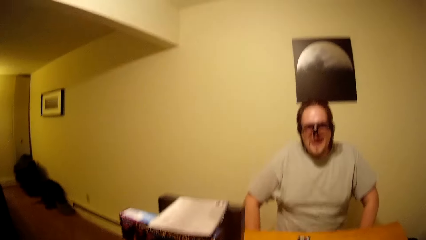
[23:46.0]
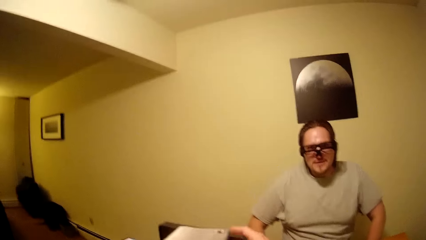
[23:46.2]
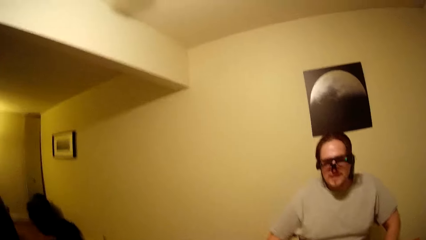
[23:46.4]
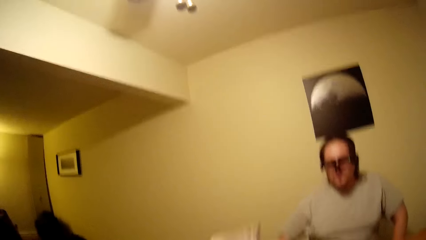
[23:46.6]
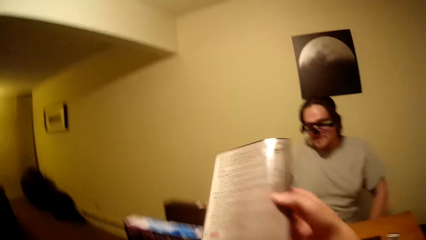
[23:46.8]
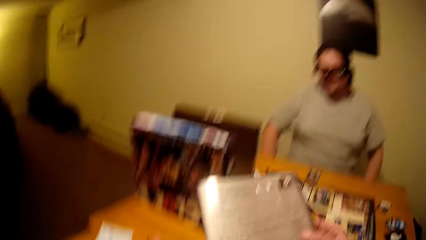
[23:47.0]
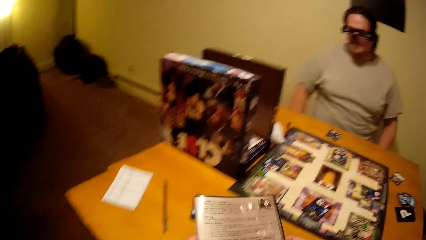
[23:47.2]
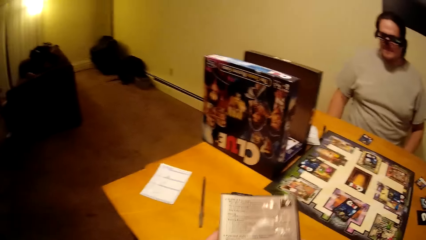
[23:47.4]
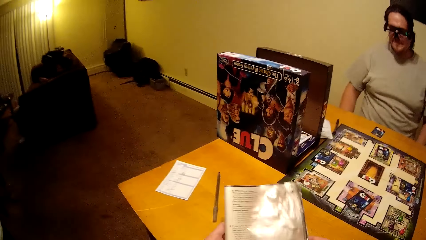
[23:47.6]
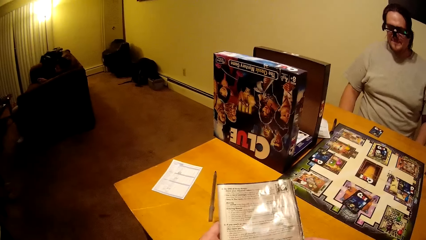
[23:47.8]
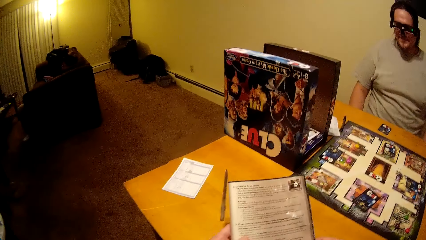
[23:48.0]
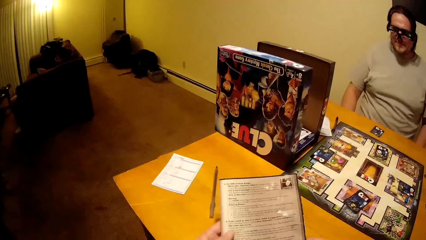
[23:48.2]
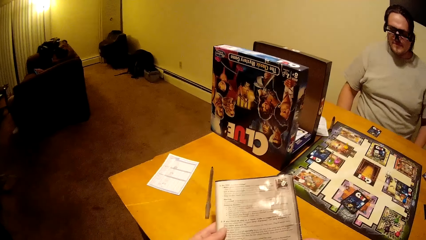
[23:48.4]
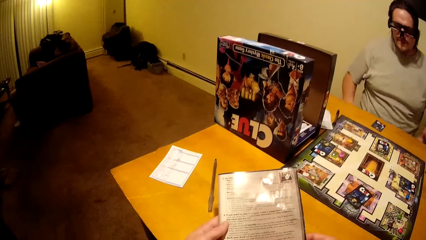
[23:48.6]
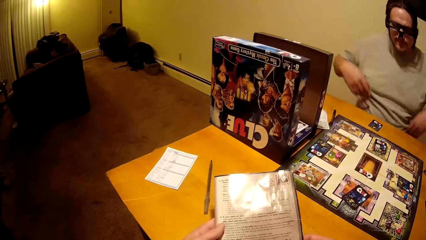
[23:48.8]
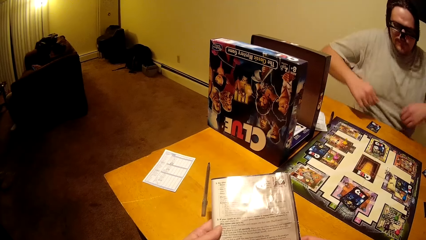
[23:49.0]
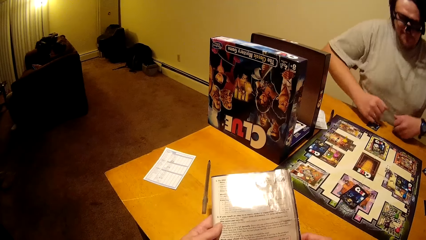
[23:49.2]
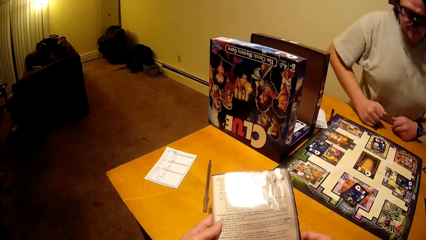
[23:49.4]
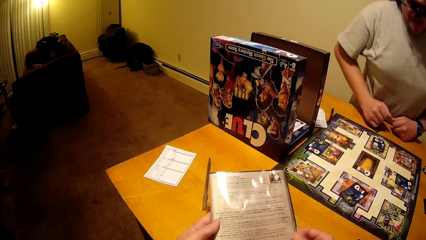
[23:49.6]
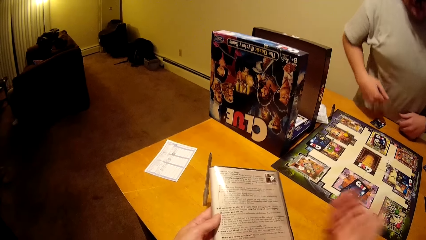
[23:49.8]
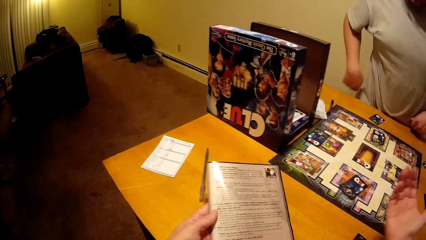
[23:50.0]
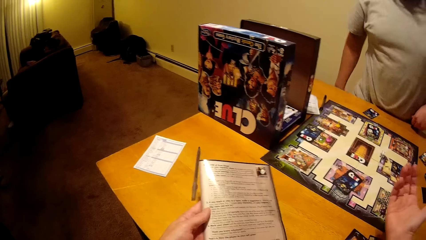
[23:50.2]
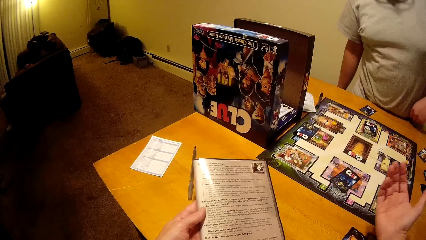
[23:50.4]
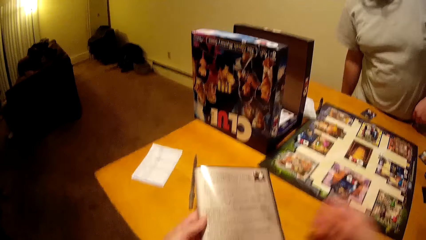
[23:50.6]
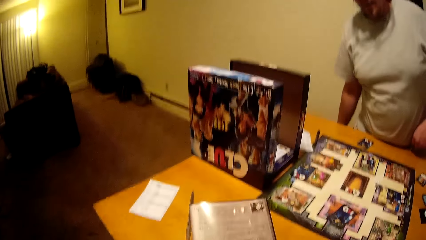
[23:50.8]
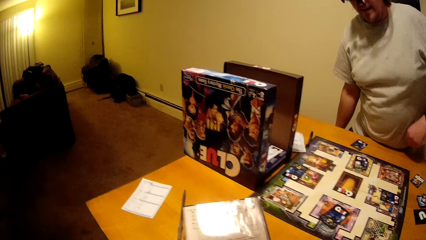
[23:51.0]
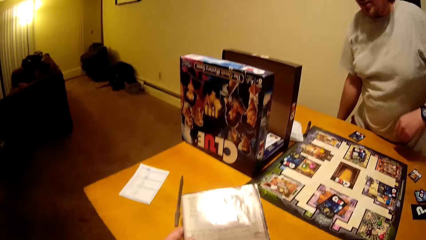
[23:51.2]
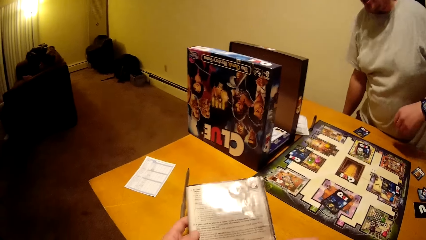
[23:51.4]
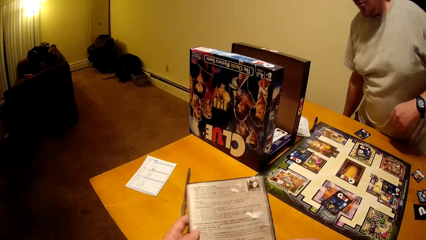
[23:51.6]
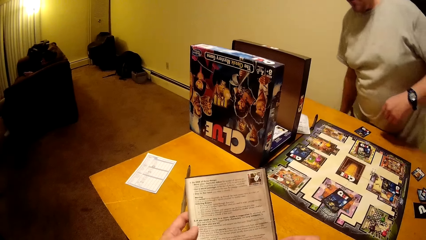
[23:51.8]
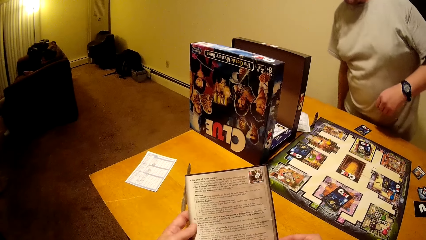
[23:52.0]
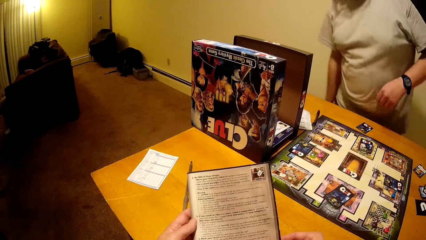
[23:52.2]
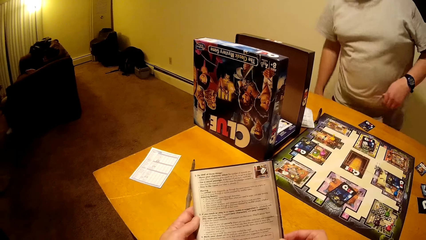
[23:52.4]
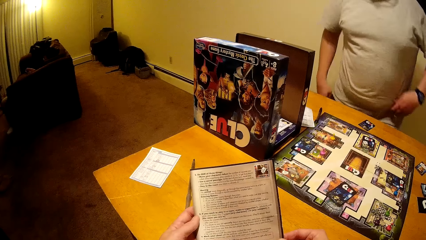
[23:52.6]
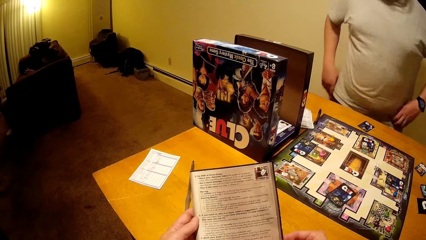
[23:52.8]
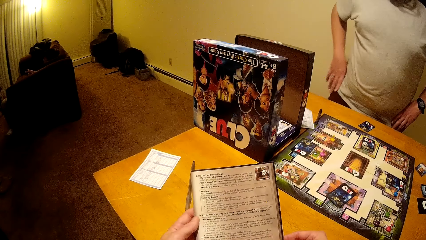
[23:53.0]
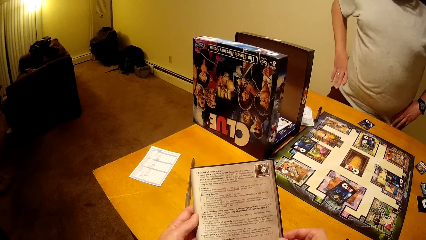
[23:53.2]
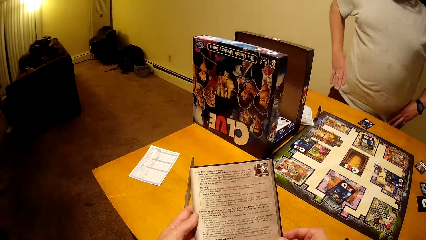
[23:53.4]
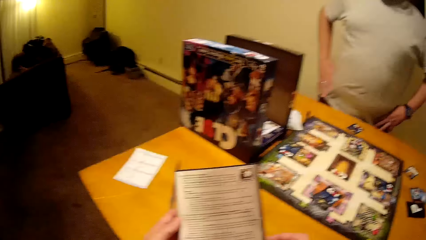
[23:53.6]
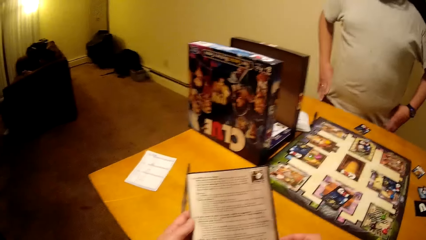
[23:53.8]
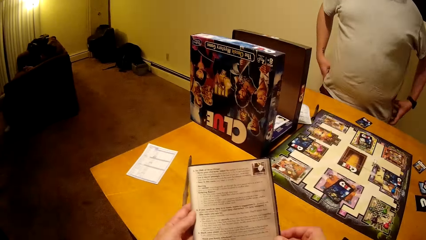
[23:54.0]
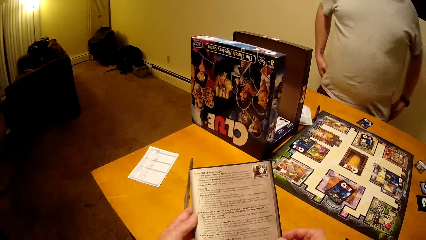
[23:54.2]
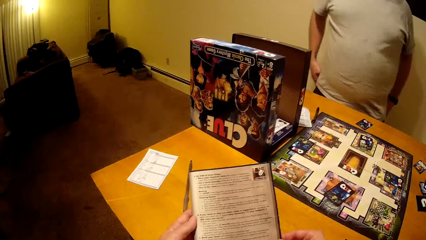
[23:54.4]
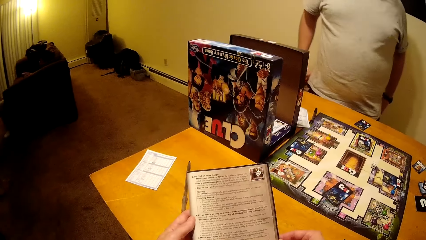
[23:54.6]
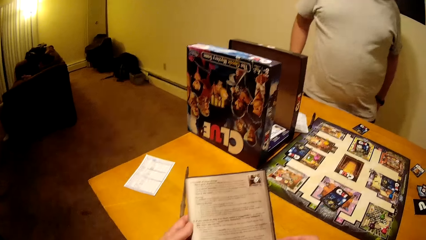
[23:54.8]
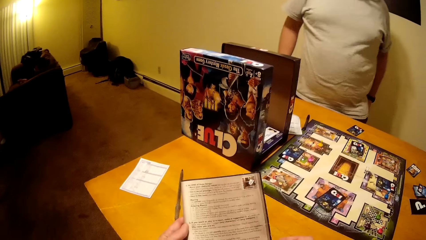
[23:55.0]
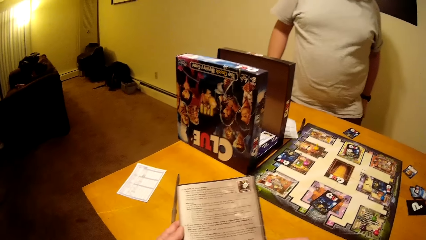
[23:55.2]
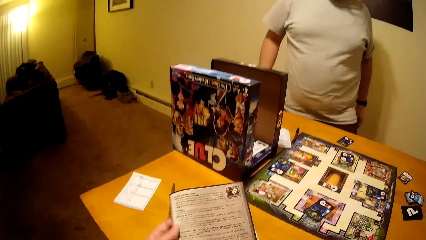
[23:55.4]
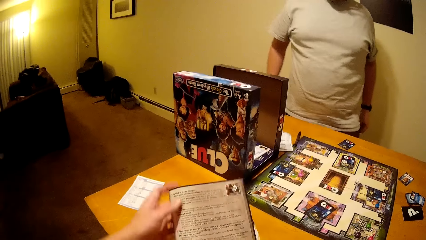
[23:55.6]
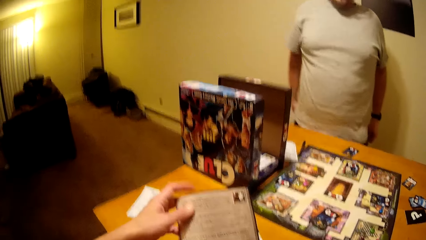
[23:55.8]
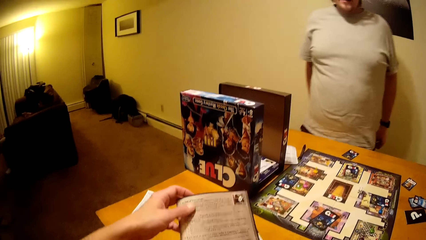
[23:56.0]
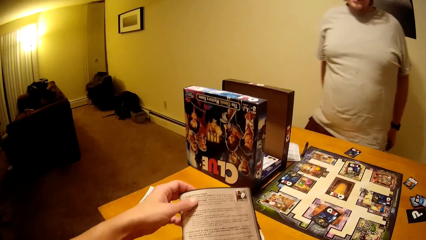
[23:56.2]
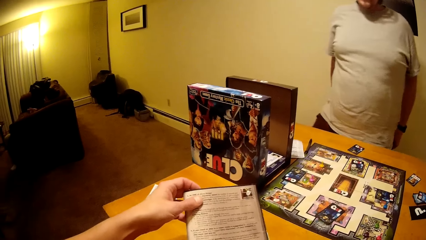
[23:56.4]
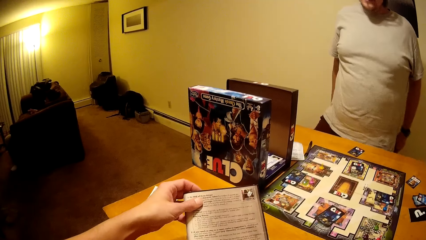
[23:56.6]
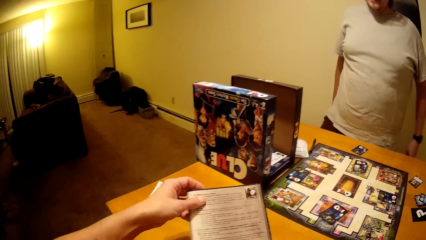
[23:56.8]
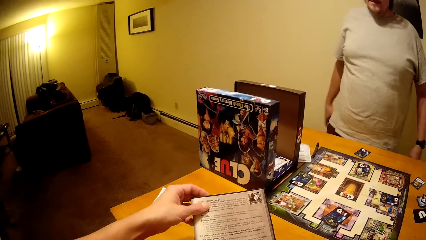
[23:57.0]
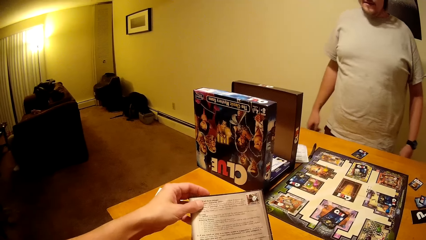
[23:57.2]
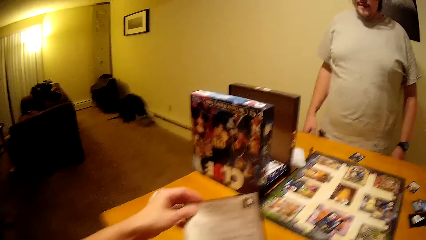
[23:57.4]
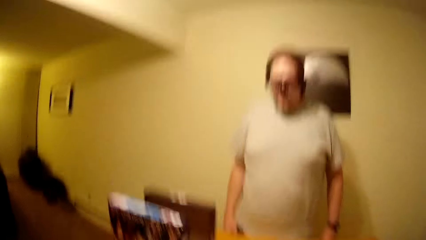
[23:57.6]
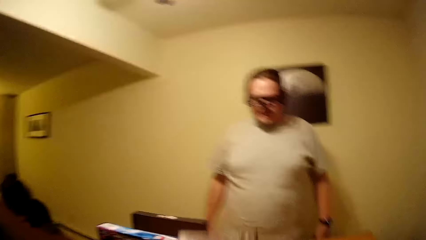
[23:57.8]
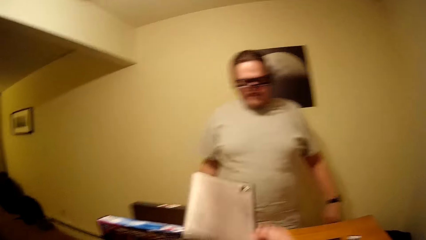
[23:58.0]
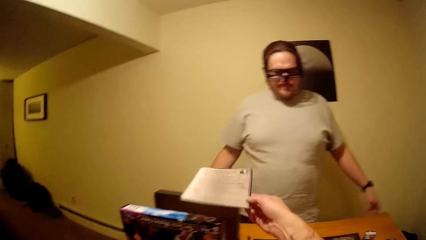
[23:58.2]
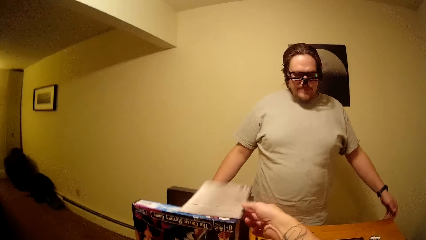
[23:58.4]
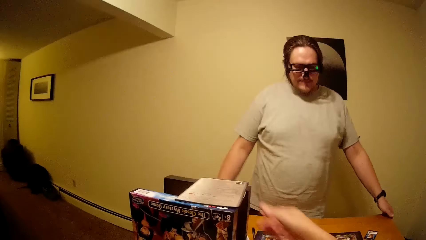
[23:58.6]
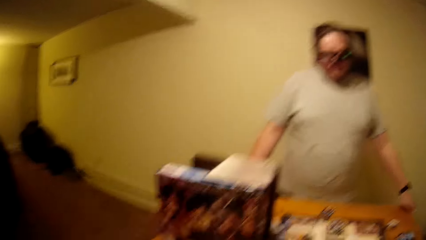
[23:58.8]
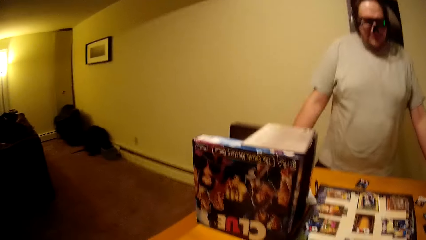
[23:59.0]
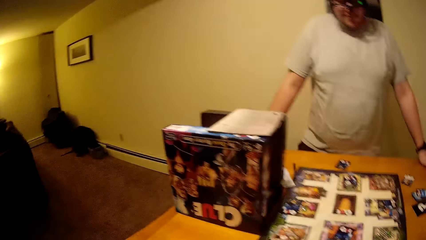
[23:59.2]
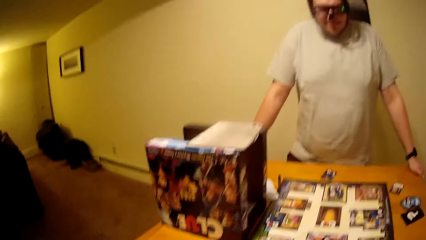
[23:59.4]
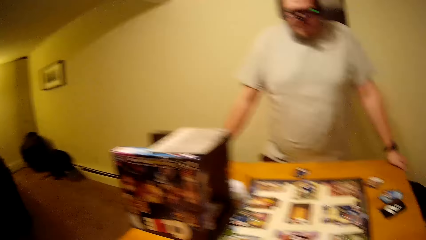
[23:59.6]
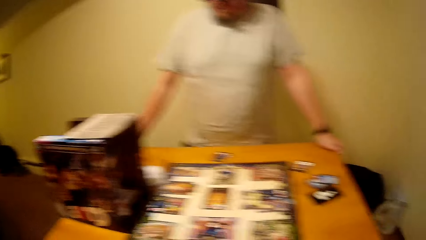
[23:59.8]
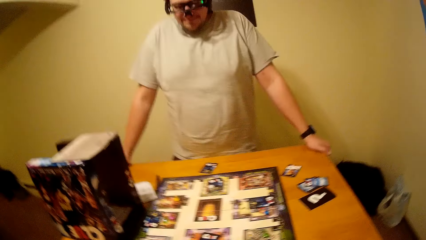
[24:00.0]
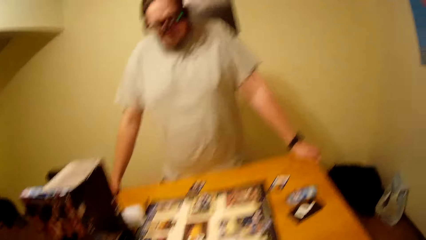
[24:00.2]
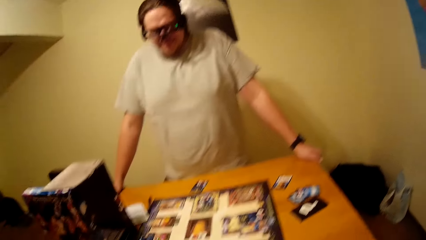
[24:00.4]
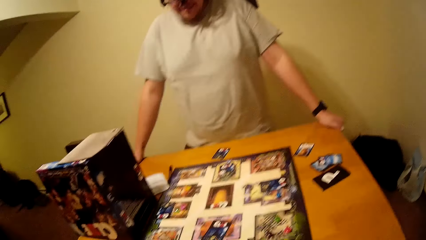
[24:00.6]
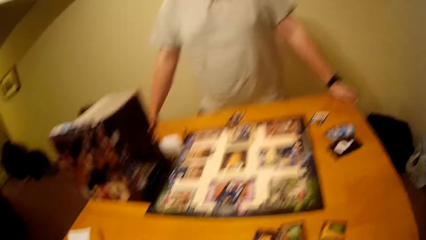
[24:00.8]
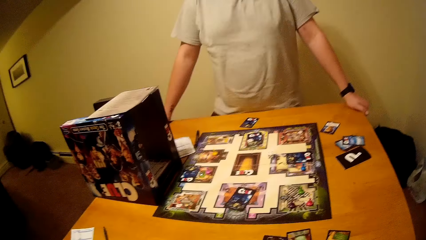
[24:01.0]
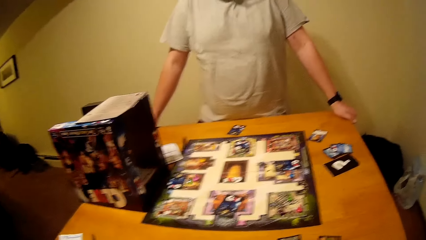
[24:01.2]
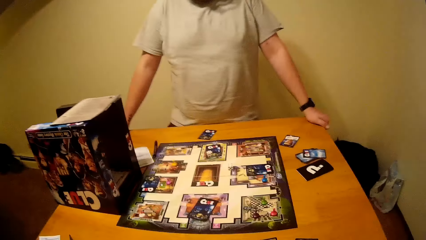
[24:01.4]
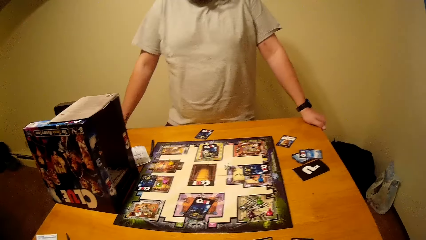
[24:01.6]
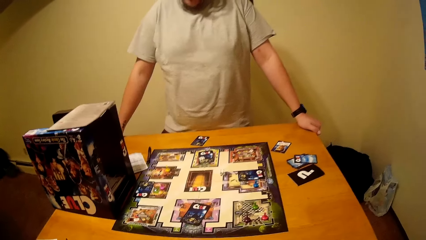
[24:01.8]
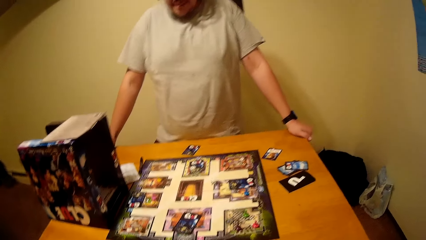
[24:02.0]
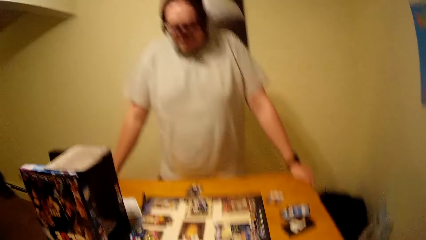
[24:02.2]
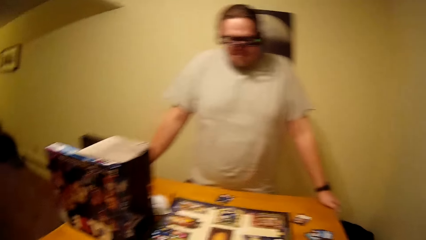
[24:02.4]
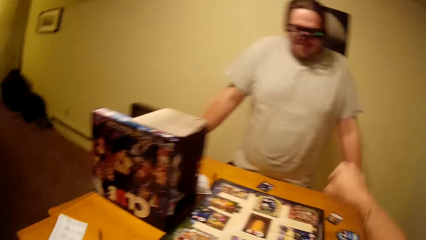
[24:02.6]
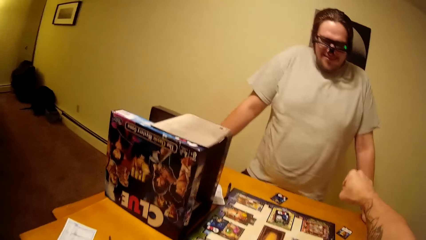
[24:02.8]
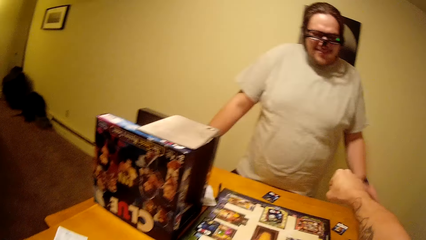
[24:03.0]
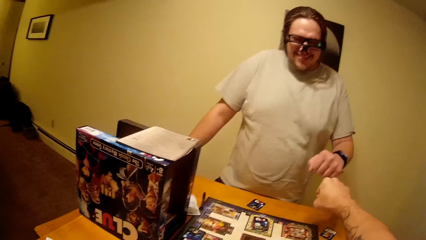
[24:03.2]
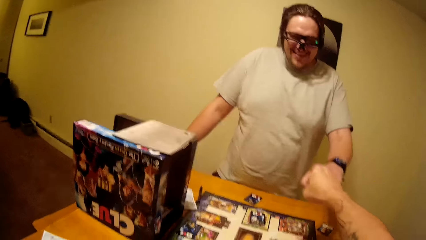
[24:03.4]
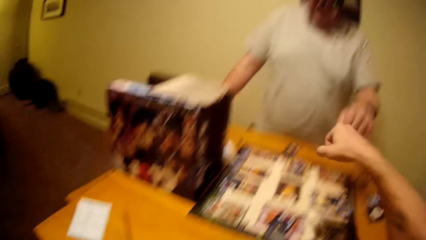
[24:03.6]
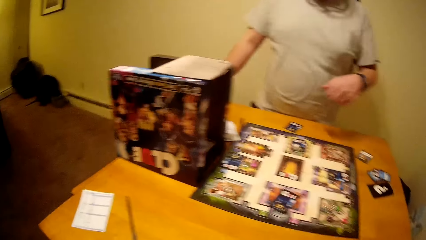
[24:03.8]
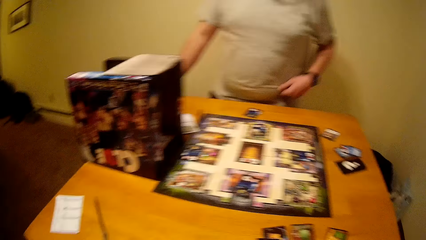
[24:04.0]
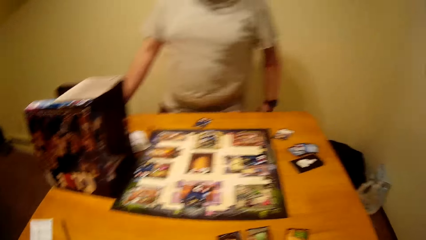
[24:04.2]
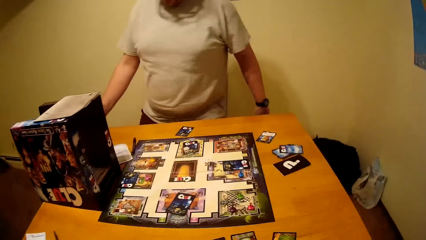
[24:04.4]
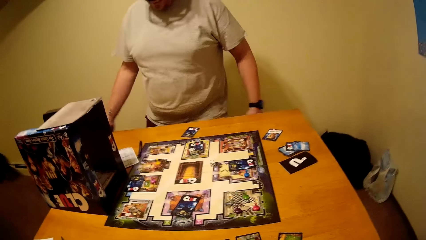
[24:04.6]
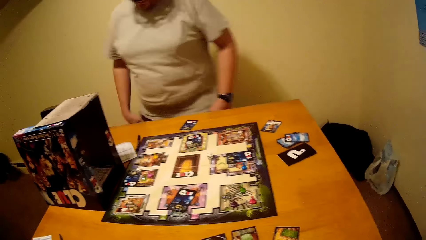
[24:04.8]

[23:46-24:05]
The camera wearer holds a piece of paper on his hands. A man stands. The camera wearer holds the paper. He puts down the piece of paper on his right hand on the box. He interacts with the man, greets the man with his right hand, and hits the man's hand.
